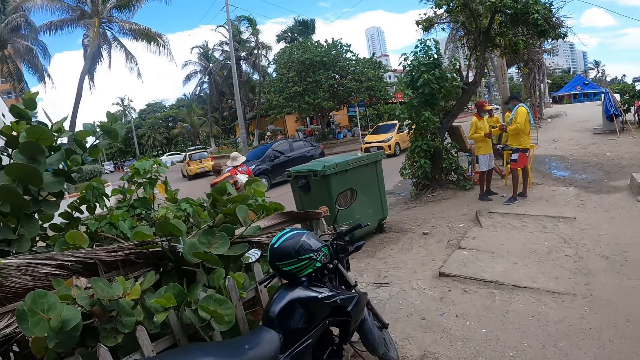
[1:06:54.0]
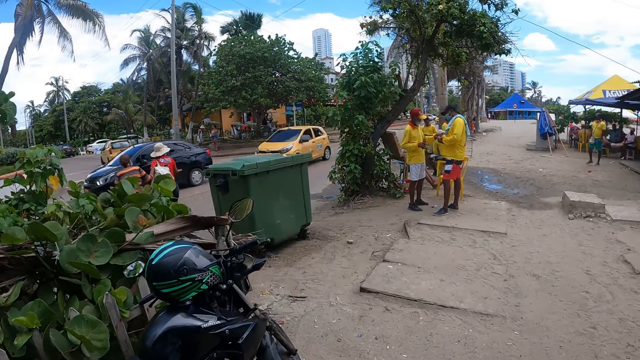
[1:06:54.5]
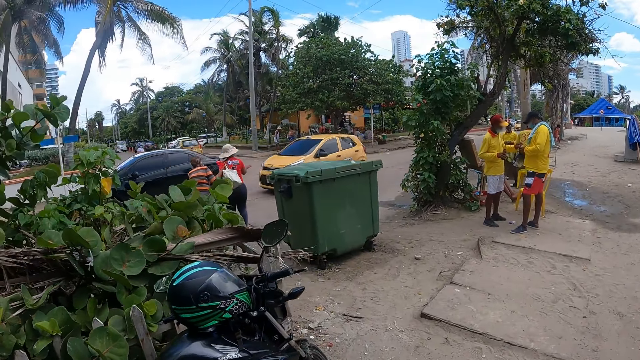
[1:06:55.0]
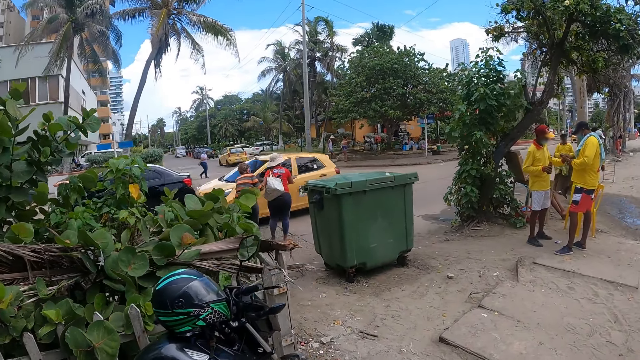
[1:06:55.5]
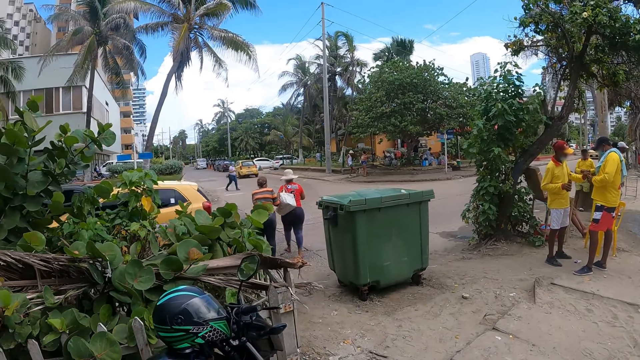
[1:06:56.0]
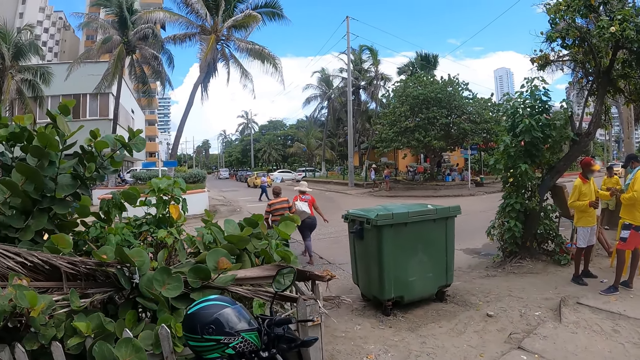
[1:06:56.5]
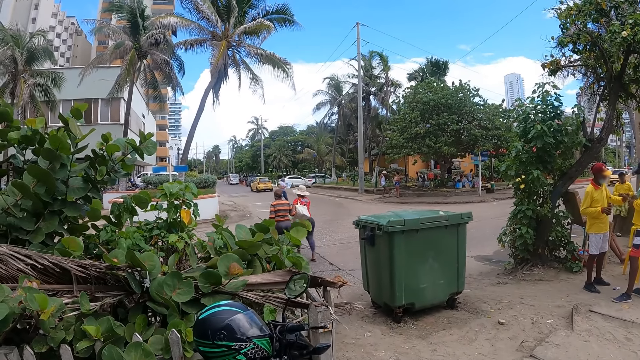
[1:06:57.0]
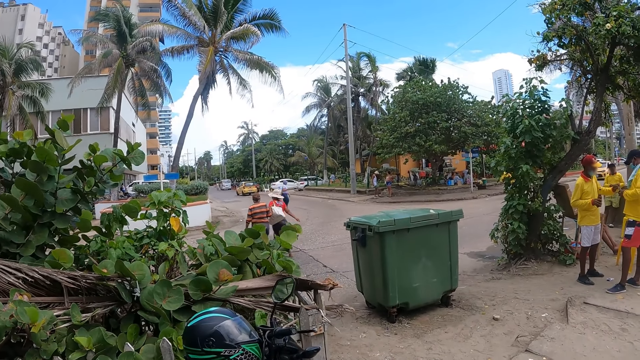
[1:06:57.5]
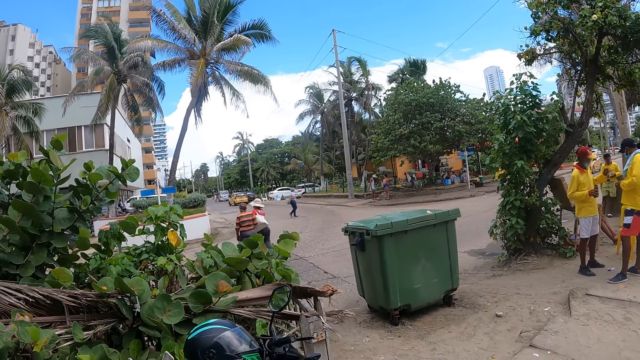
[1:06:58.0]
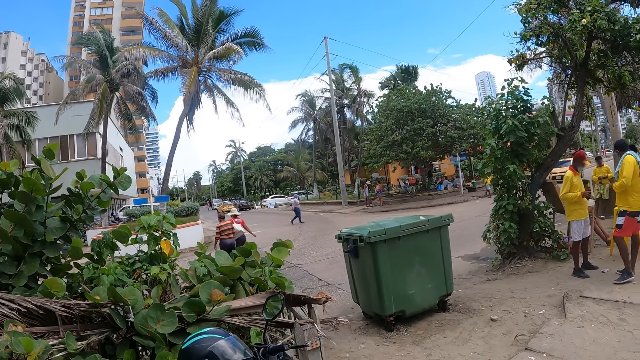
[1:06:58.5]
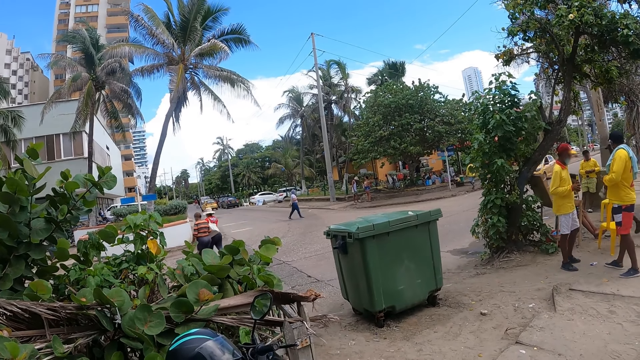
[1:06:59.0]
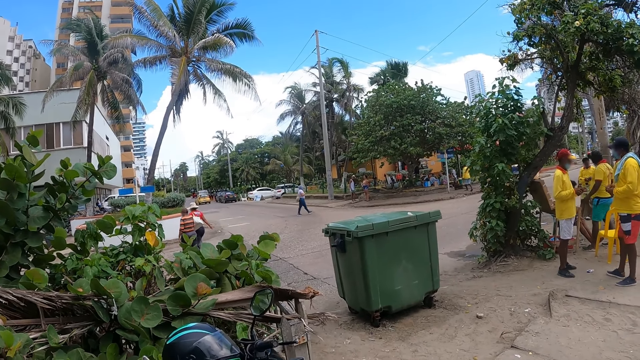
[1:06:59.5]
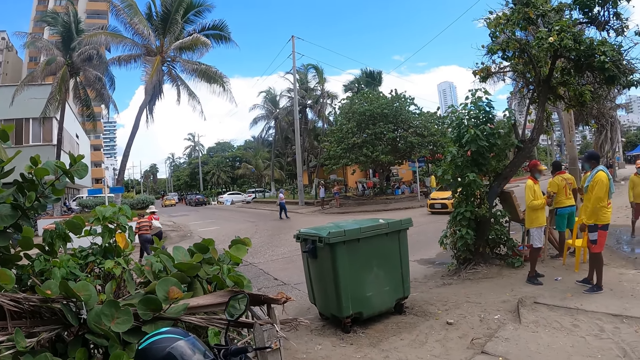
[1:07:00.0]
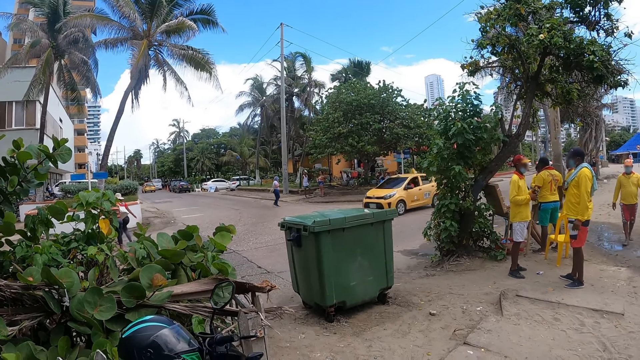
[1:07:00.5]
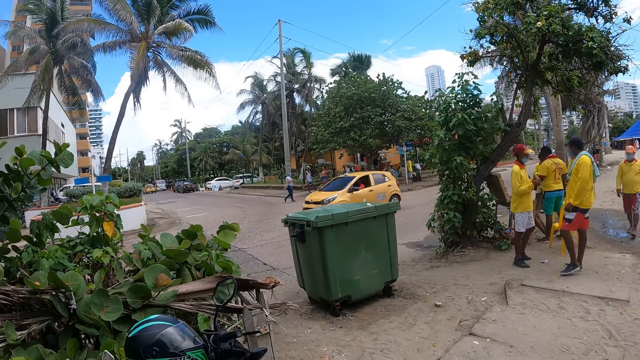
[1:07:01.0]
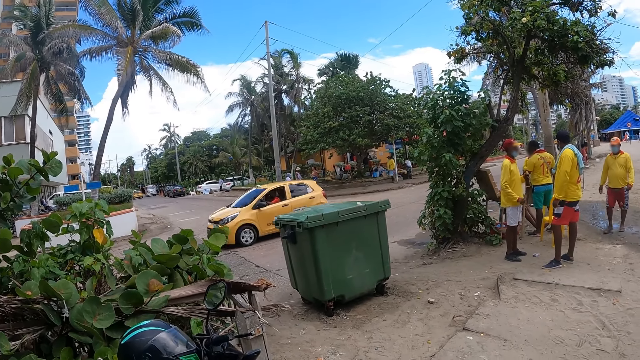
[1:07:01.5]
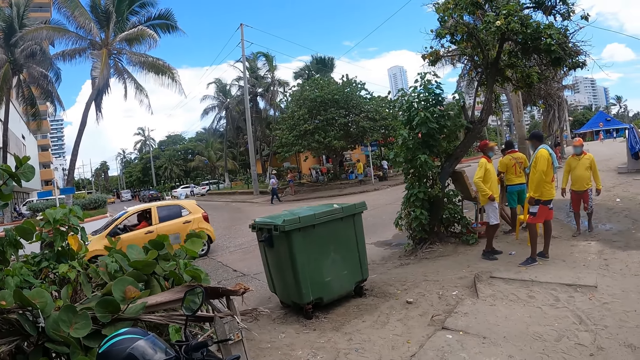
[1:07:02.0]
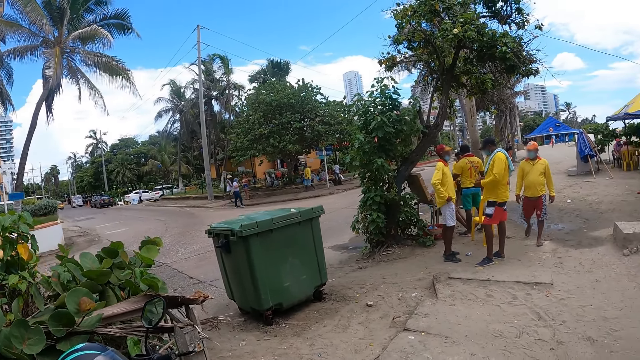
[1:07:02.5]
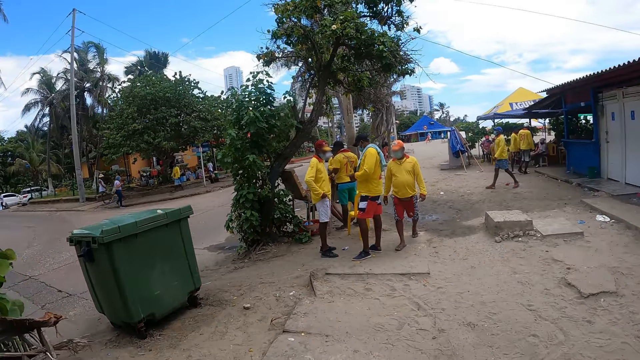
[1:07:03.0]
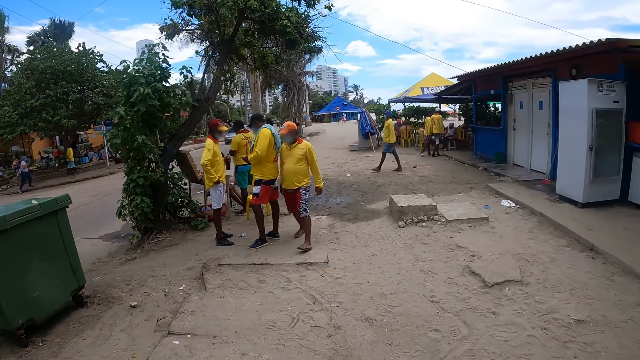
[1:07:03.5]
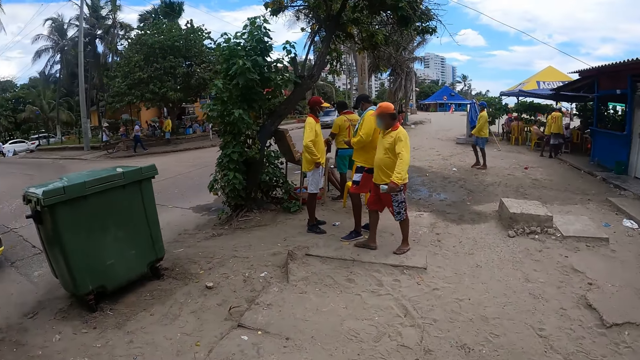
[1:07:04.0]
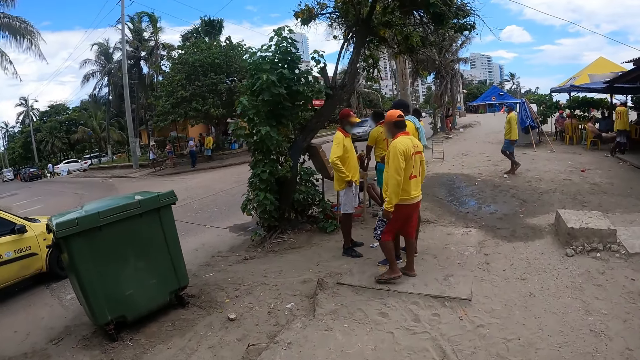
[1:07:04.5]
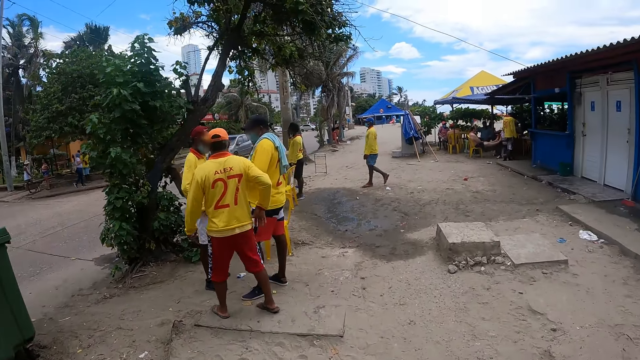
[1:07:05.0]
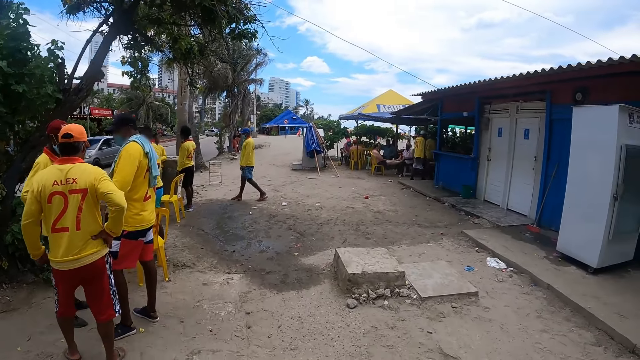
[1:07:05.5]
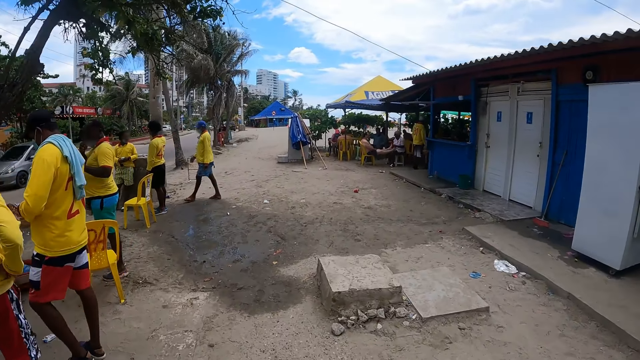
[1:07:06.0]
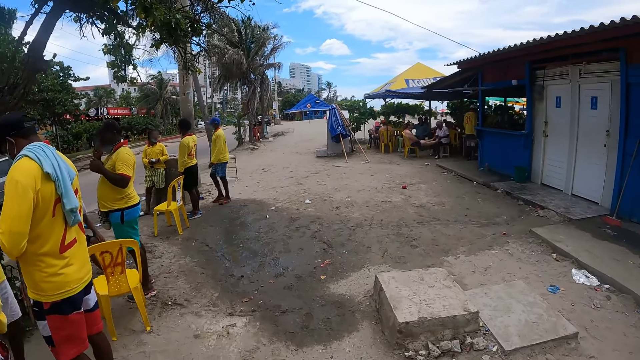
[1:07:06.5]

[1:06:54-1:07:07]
The camera wearer stands on the pathway. They walk on the pathway.

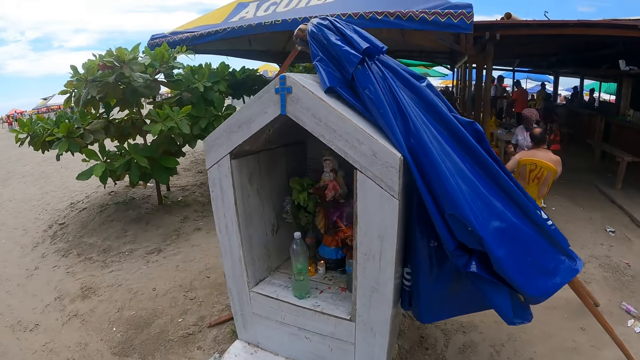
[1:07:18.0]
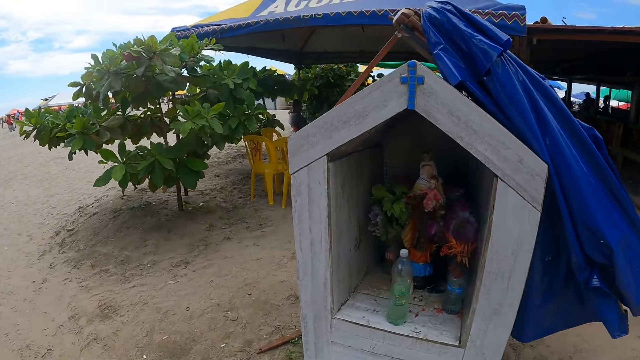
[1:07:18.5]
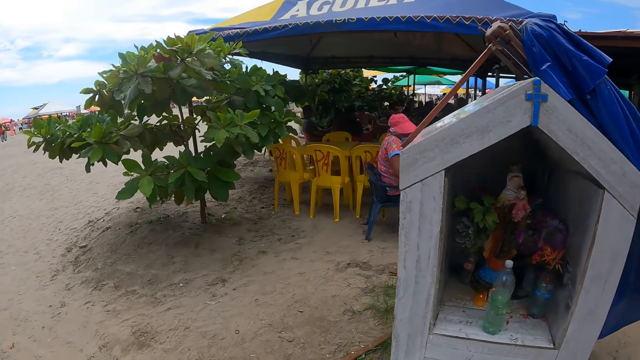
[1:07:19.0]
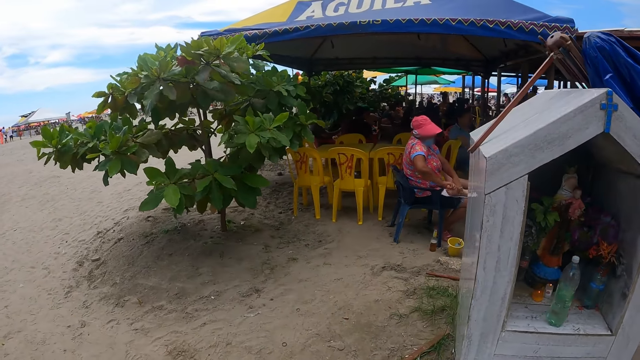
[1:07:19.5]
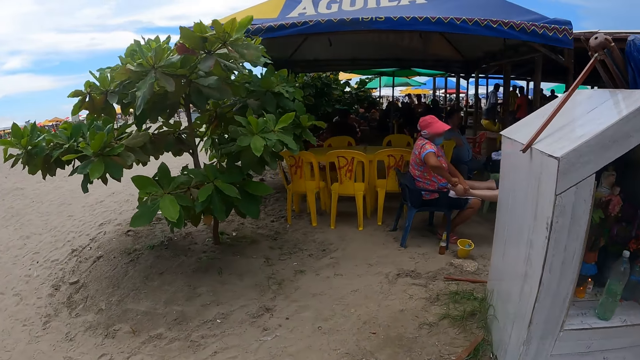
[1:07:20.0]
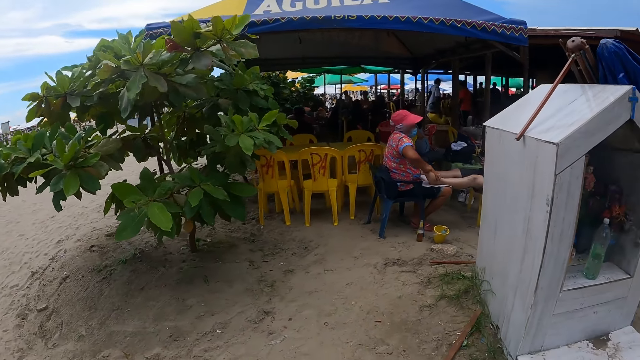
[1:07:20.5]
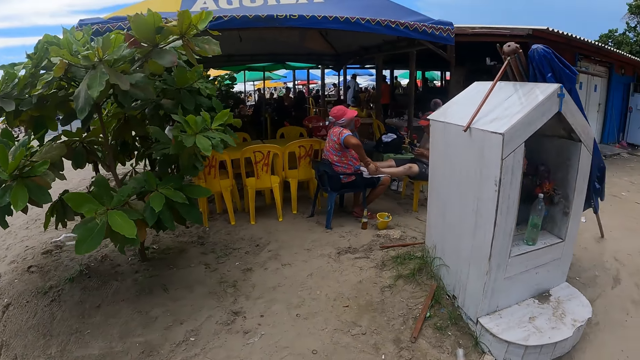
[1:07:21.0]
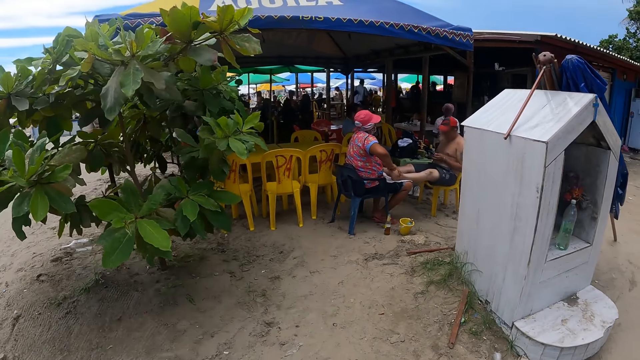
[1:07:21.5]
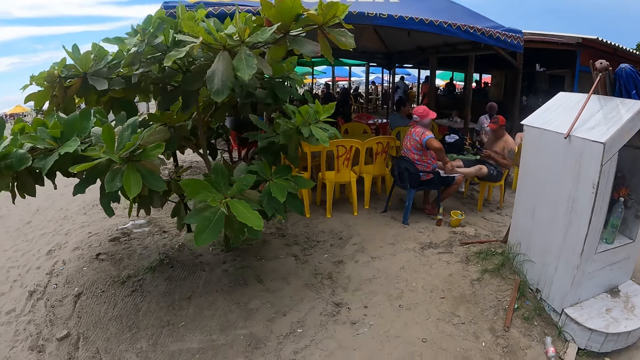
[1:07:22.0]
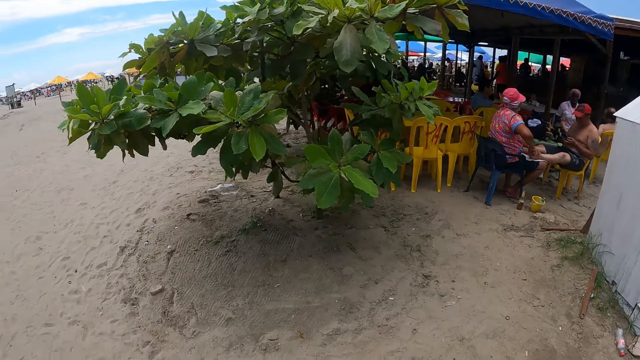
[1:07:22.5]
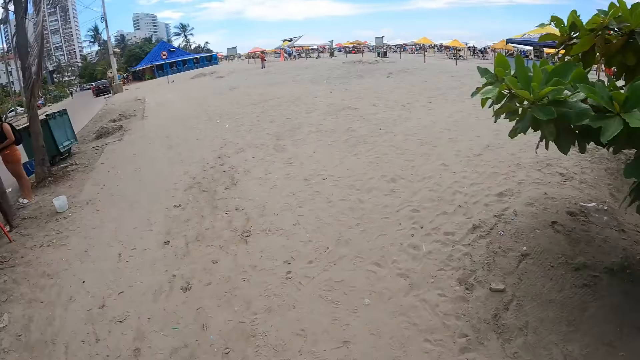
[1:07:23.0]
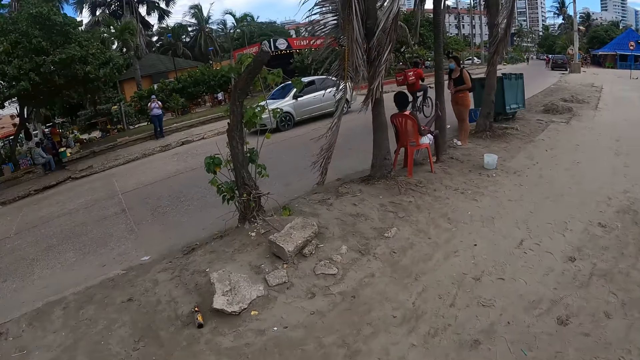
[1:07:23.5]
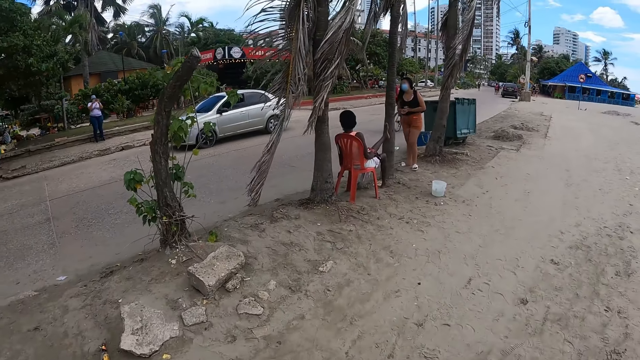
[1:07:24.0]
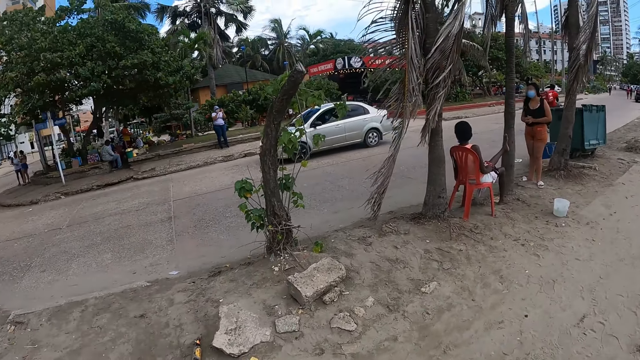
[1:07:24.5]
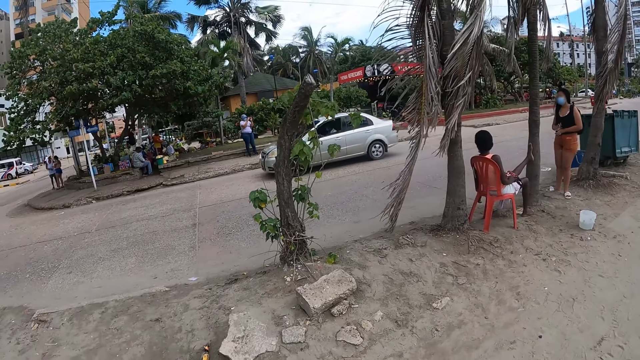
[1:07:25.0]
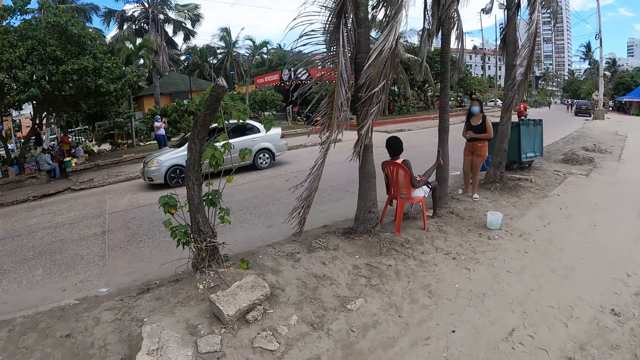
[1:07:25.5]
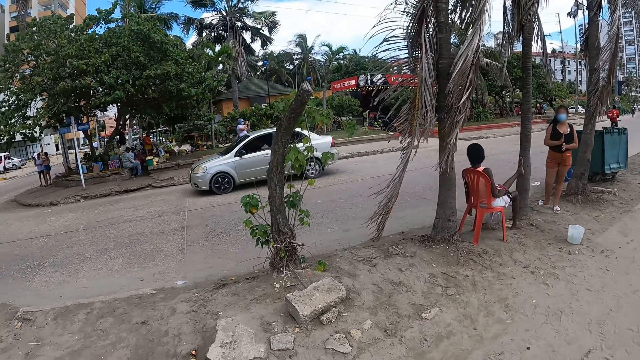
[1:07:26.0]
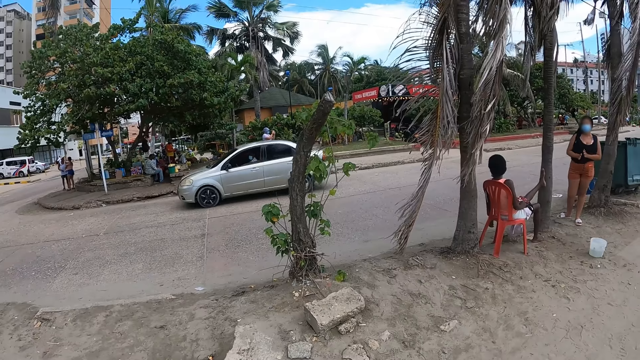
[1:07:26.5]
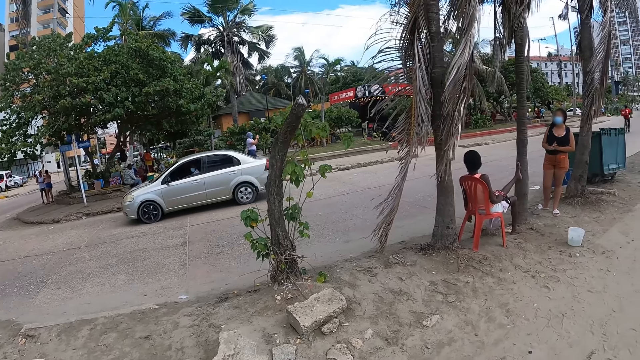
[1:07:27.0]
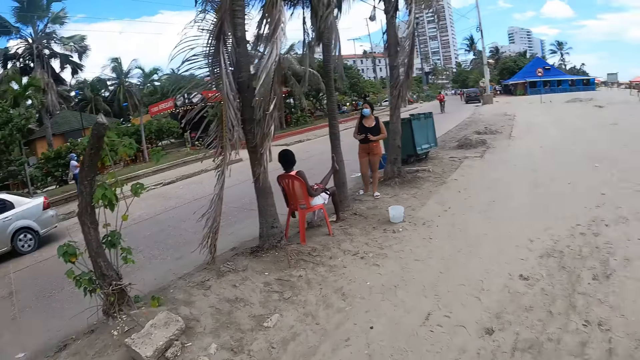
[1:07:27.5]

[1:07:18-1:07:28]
The camera wearer looks around.
